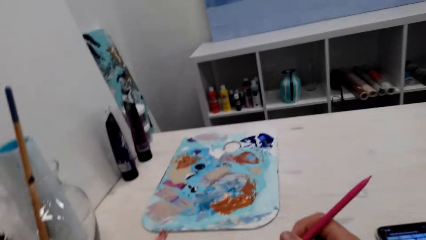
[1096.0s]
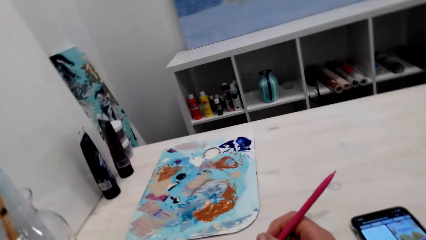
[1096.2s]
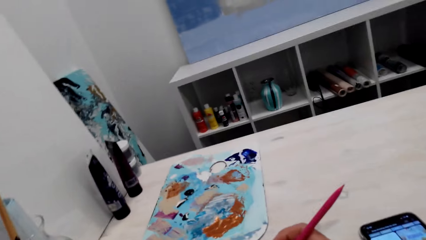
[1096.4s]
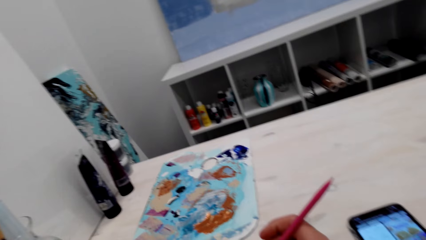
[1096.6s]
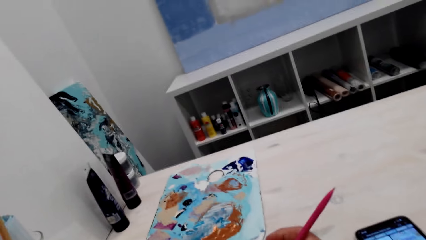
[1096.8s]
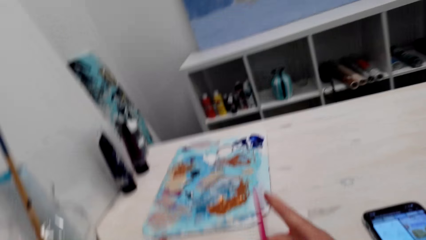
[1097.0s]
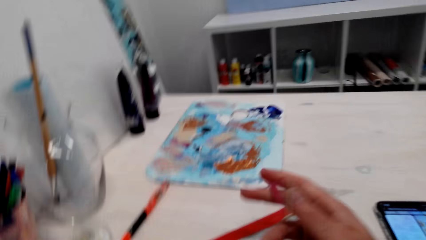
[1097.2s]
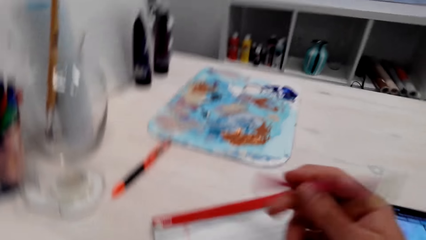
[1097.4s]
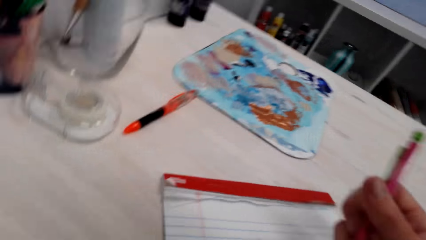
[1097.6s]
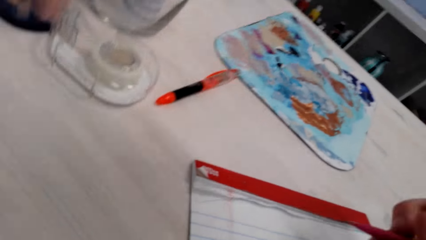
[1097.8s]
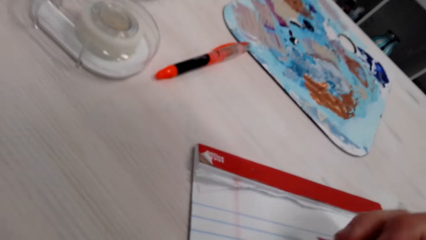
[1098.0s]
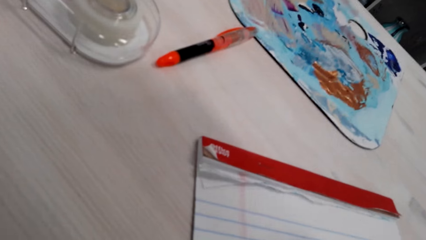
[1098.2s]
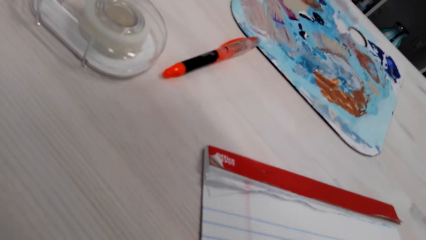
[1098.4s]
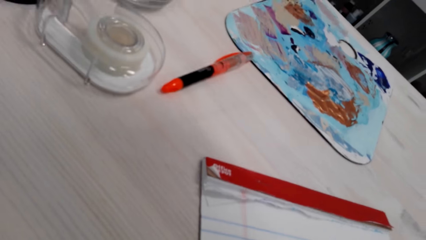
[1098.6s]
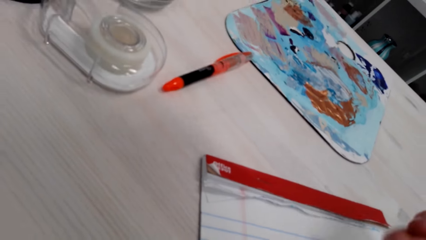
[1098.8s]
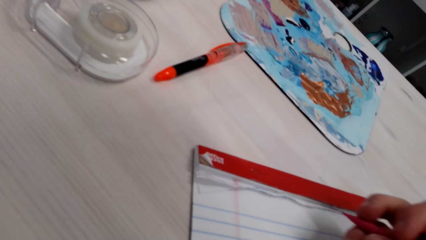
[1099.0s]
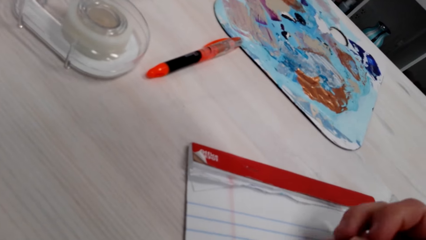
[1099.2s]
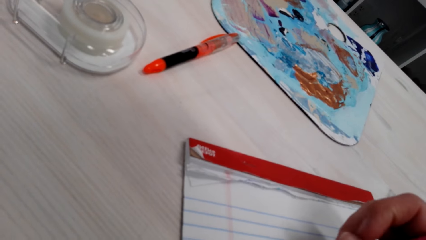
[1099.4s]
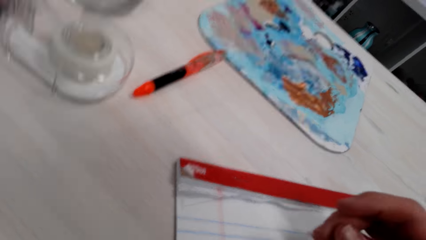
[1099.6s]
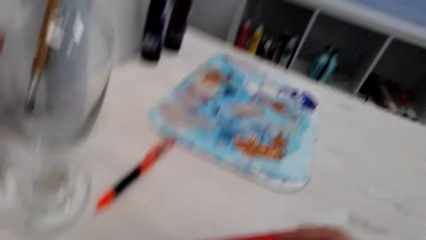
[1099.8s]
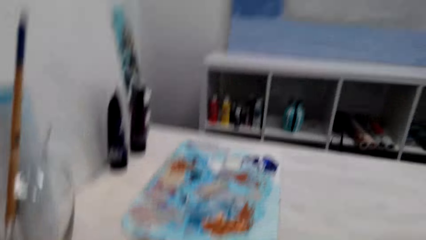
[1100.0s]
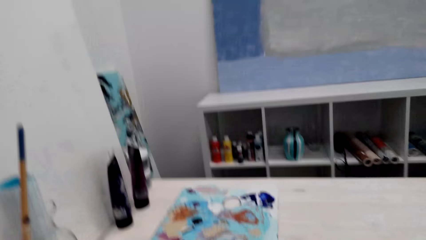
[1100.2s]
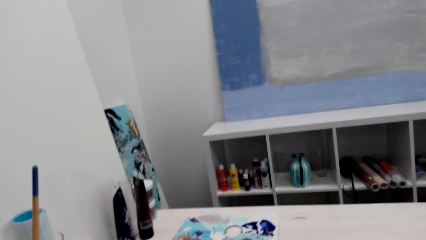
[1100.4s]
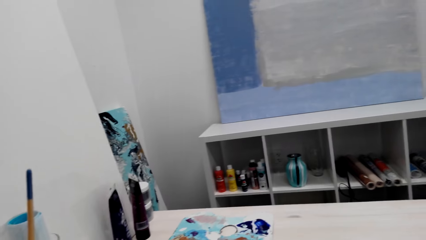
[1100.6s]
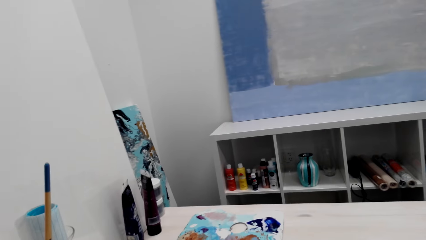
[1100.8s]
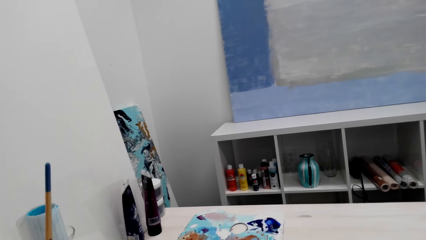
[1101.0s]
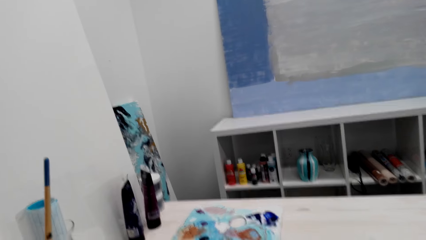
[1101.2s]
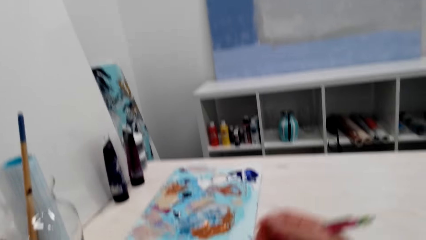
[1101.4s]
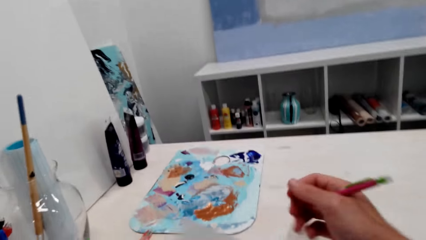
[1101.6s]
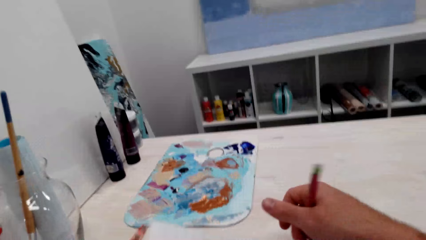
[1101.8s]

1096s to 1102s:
The camera wearer pulls the pencil off the book. They wipe the eraser dust on the paper. They flip the pencil. They look around the room.

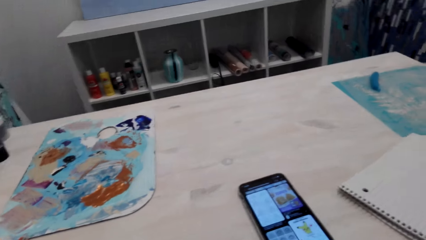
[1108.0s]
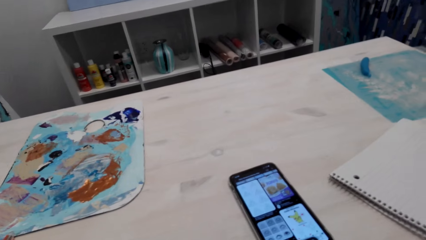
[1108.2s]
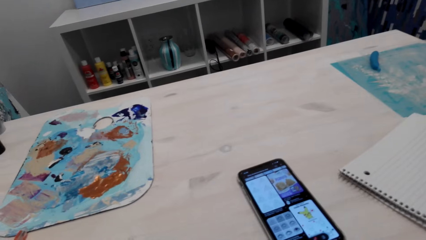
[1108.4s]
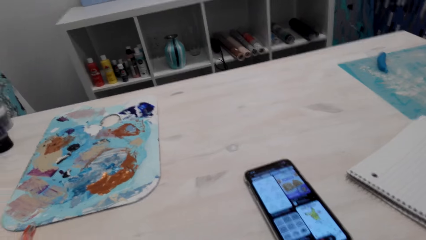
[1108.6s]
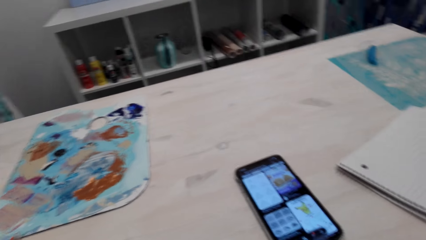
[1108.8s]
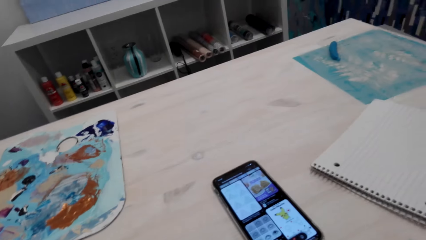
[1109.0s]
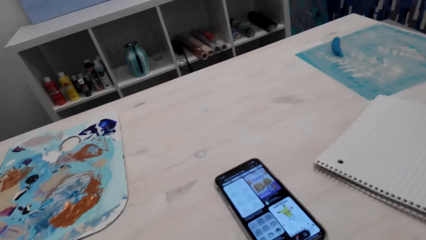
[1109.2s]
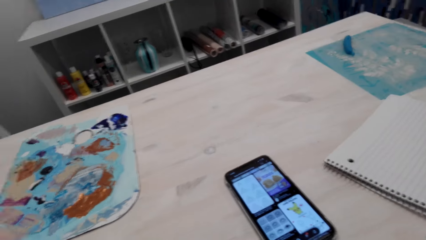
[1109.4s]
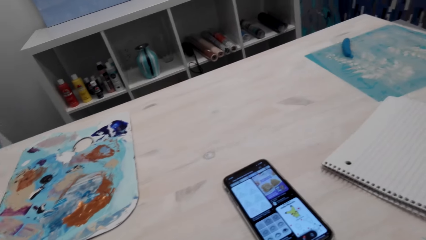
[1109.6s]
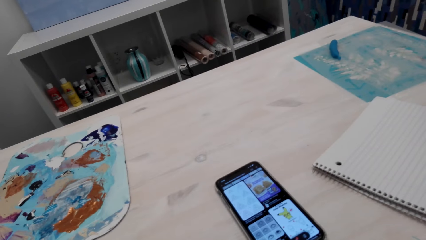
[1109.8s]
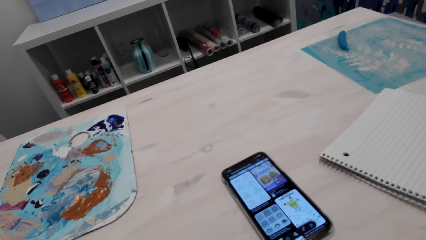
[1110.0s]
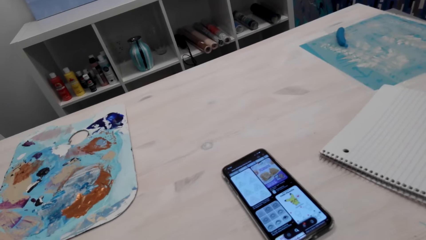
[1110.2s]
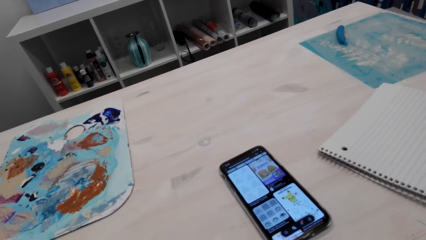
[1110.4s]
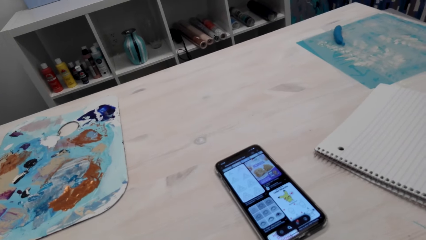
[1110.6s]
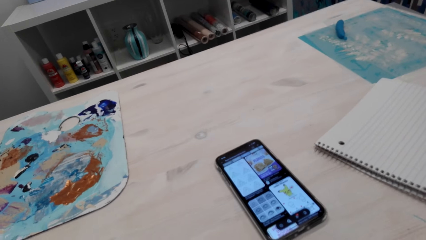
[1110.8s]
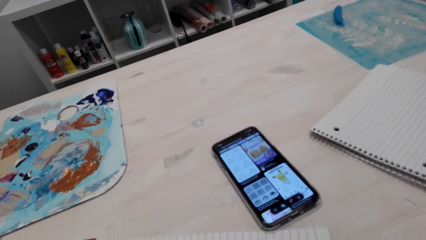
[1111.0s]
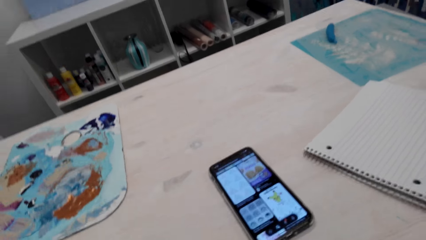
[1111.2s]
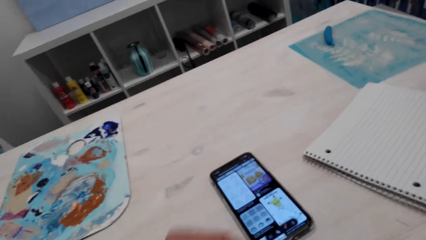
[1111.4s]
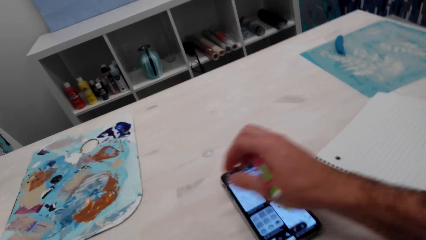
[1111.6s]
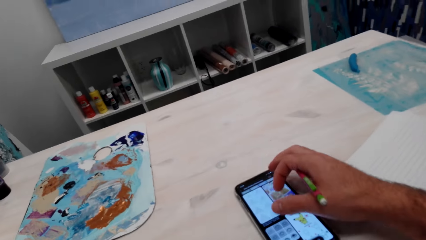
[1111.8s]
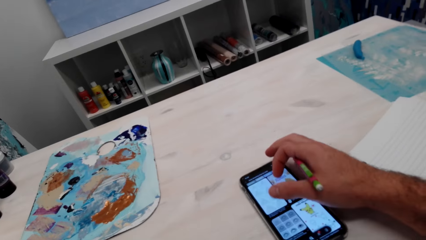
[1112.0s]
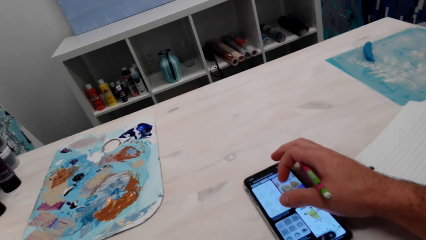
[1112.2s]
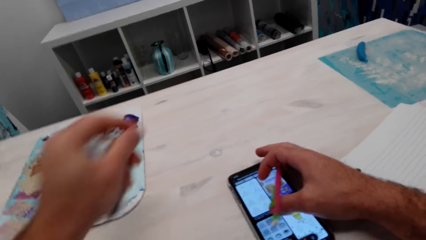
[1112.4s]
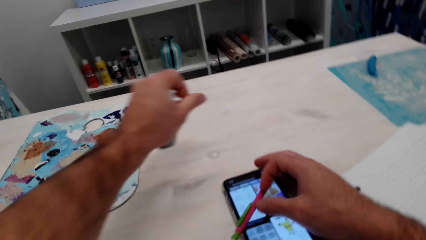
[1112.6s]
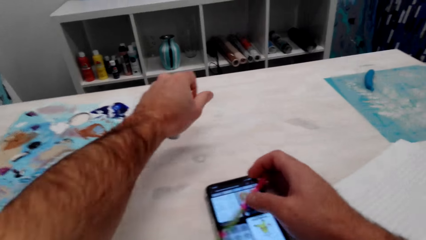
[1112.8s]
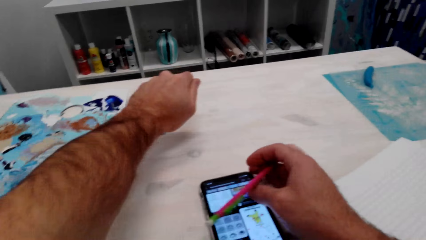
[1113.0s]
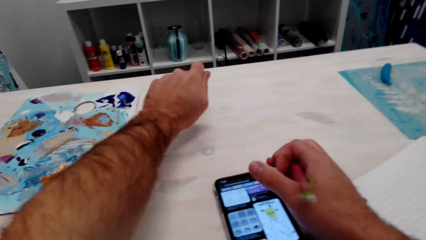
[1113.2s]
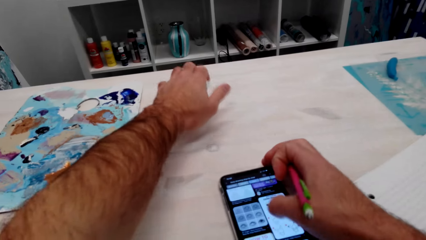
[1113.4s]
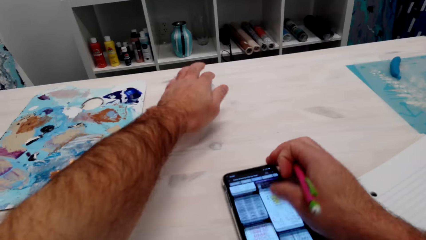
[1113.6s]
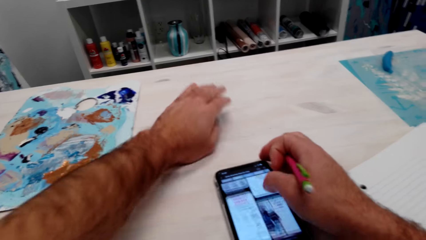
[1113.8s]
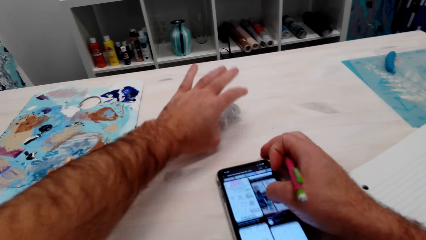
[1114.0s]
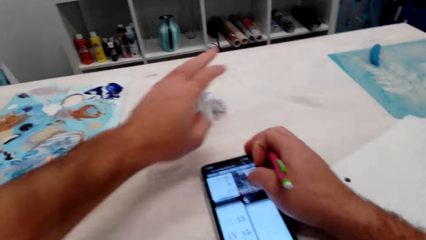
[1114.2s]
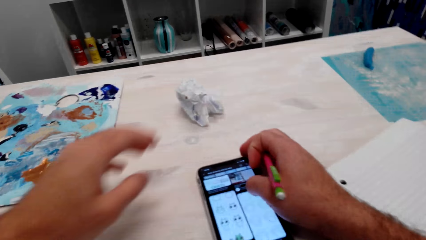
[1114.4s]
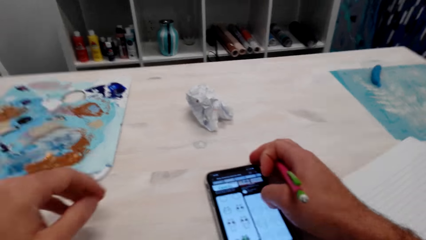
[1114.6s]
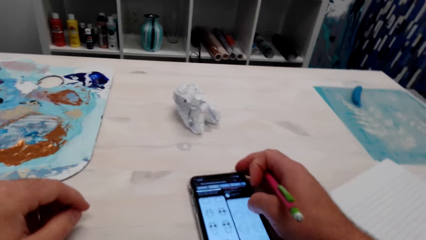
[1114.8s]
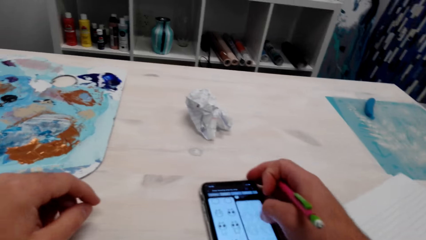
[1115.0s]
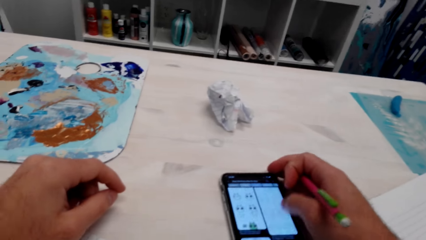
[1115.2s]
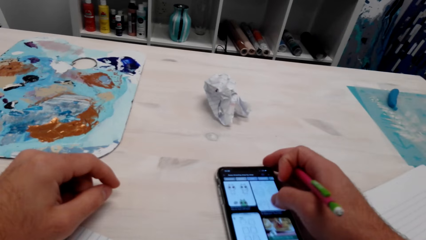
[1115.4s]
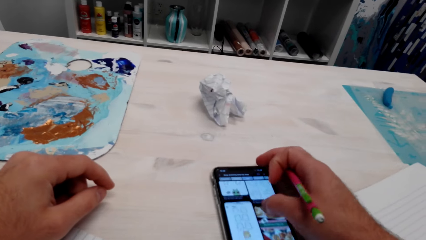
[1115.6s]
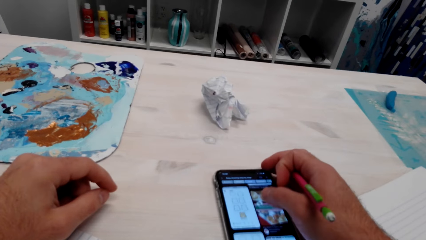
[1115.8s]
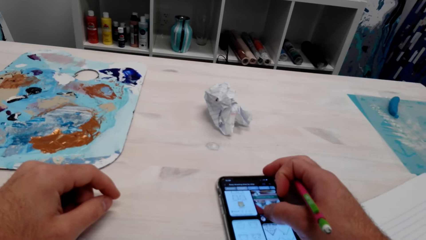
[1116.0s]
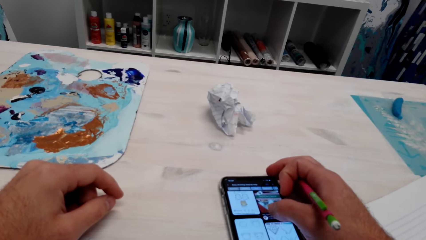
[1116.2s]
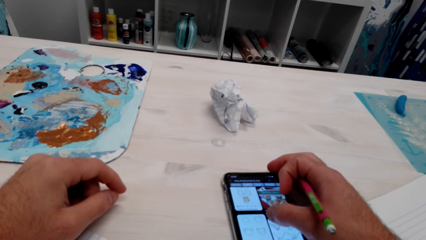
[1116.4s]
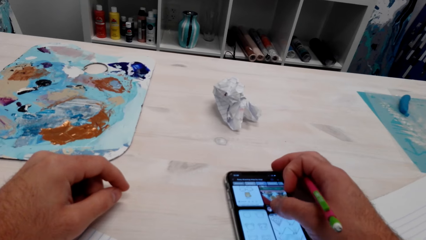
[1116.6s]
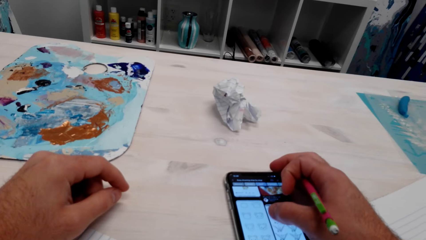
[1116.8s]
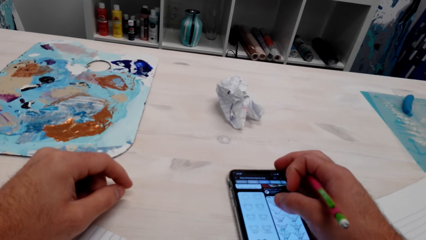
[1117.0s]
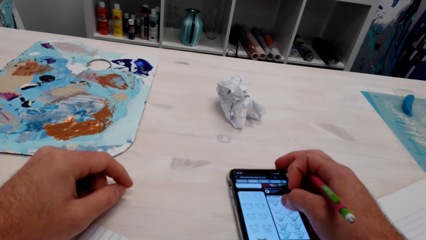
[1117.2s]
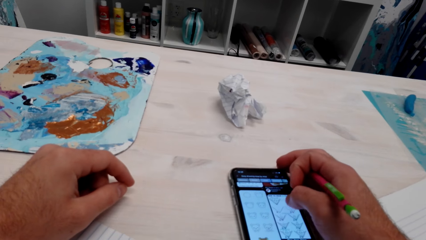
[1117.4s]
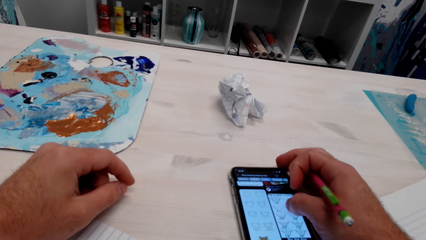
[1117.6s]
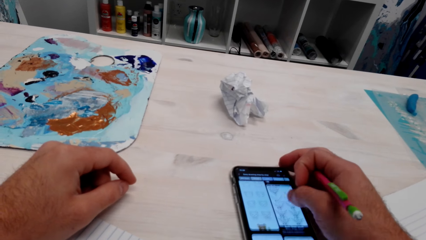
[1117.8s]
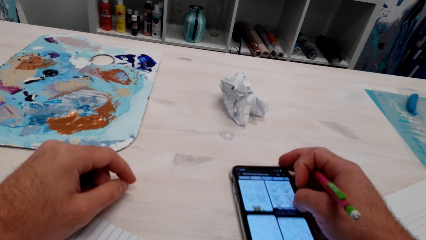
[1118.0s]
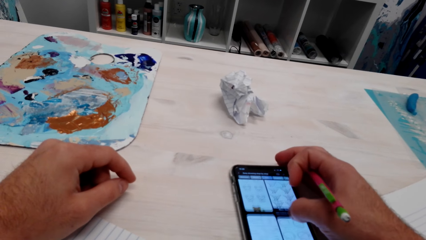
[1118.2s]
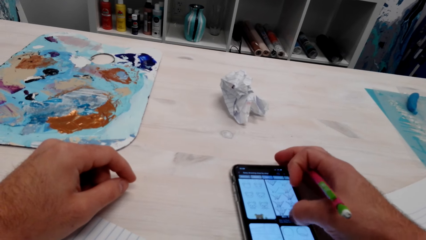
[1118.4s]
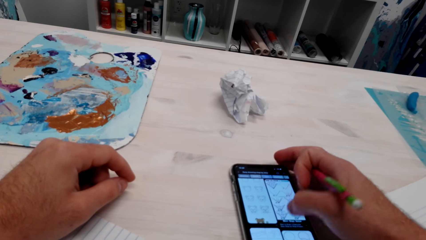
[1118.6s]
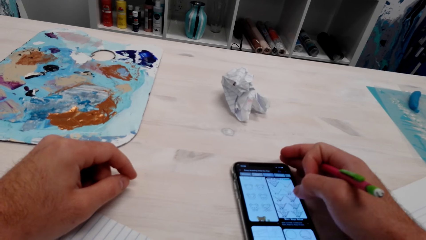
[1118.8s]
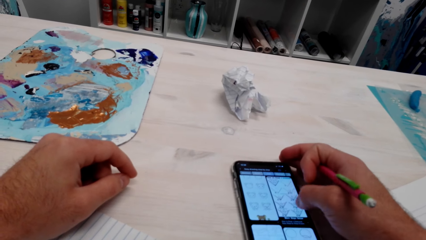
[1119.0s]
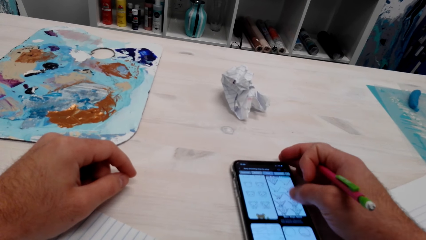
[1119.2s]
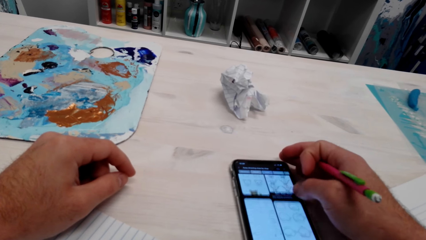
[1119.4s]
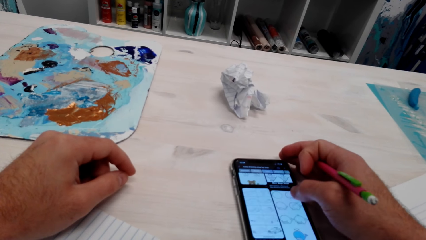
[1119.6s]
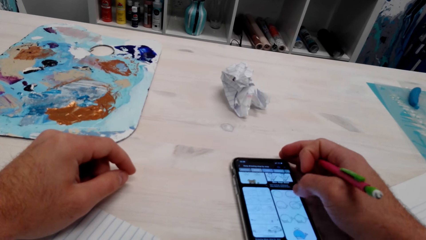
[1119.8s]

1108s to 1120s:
The camera wearer looks around the room. He looks at the phone. He operates the phone with his hand. He puts the paper on the table. He operates the phone with his hand.
